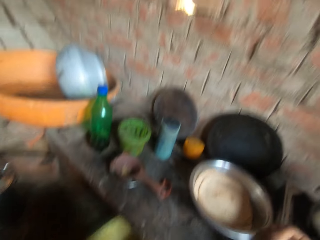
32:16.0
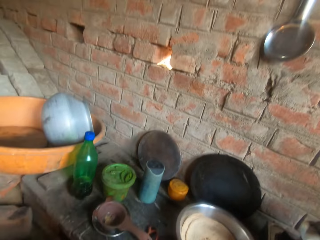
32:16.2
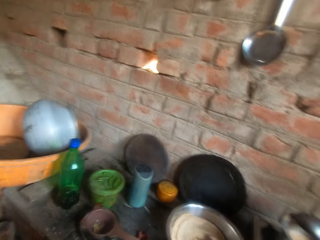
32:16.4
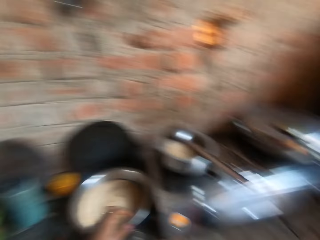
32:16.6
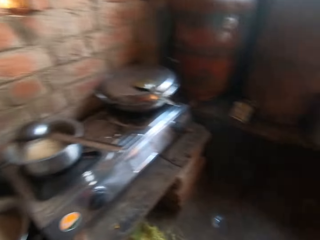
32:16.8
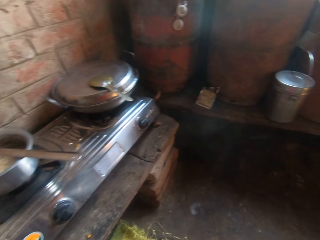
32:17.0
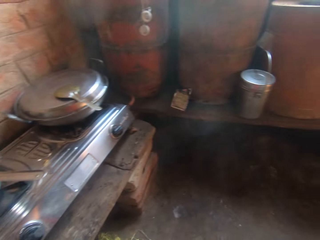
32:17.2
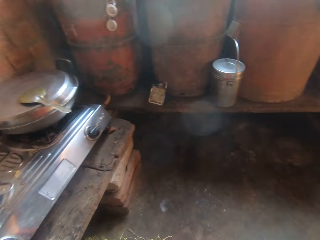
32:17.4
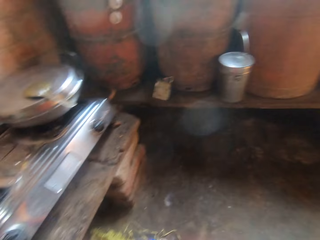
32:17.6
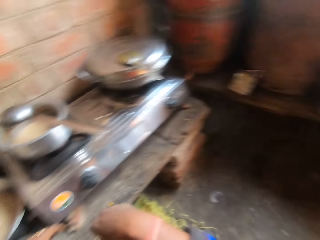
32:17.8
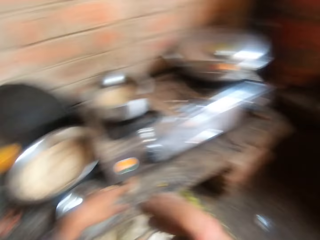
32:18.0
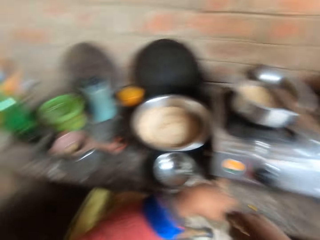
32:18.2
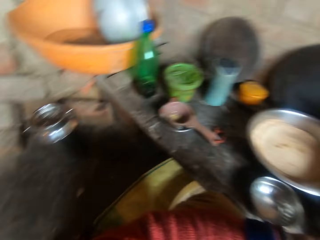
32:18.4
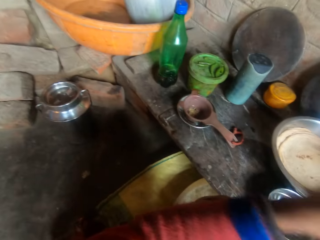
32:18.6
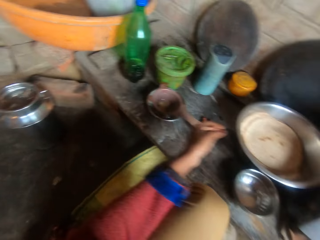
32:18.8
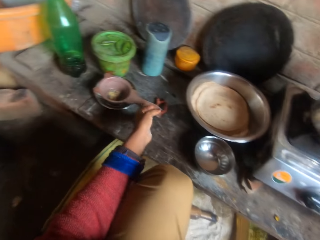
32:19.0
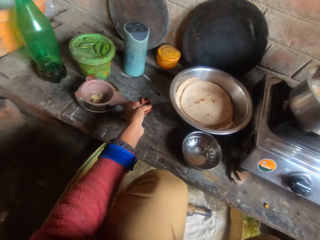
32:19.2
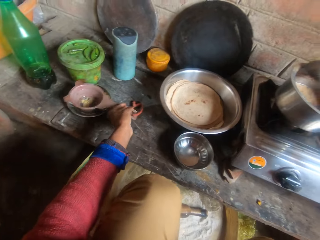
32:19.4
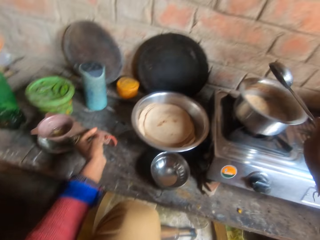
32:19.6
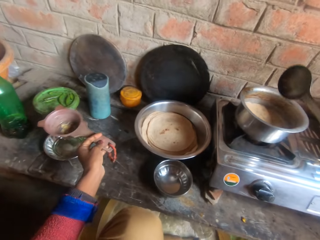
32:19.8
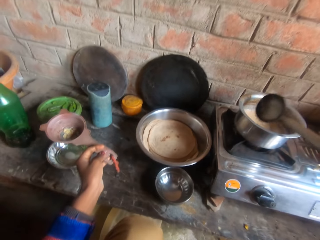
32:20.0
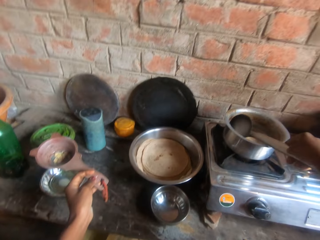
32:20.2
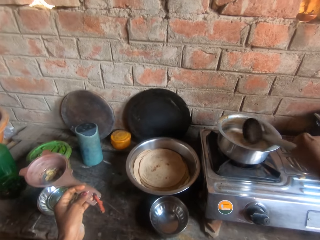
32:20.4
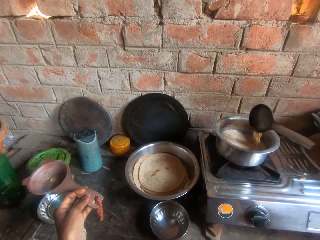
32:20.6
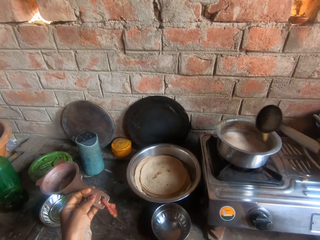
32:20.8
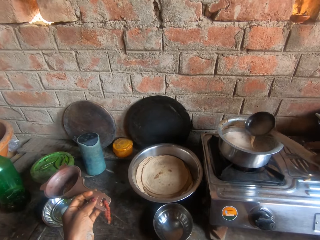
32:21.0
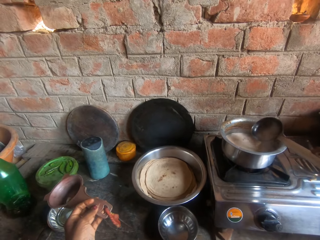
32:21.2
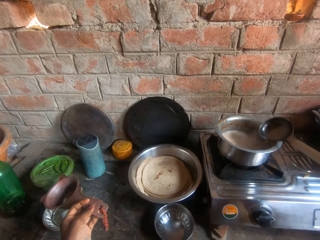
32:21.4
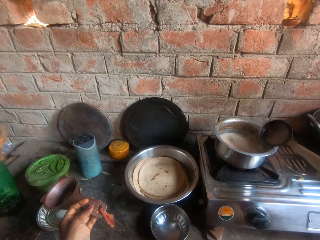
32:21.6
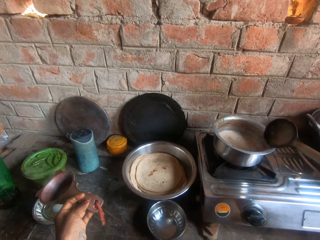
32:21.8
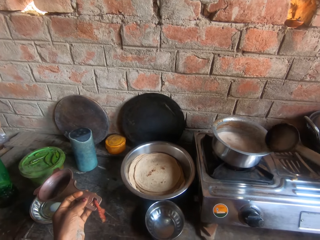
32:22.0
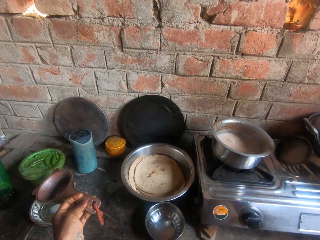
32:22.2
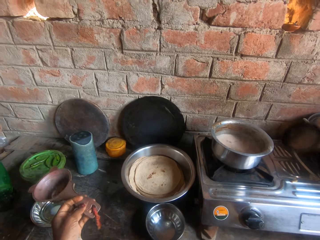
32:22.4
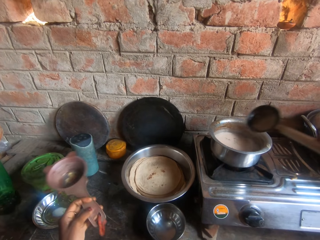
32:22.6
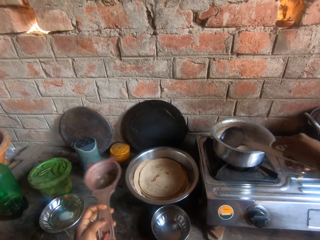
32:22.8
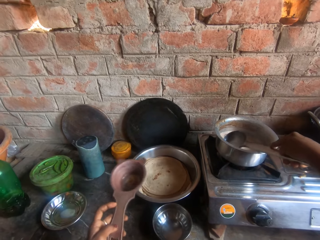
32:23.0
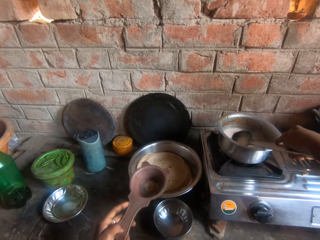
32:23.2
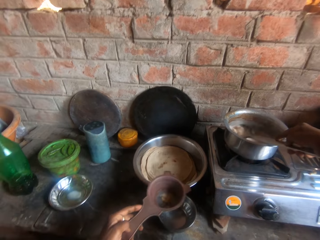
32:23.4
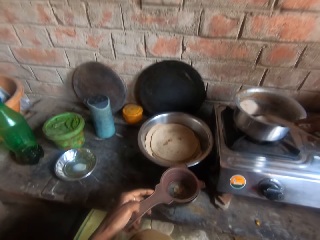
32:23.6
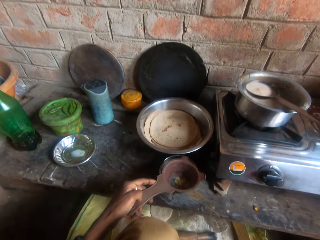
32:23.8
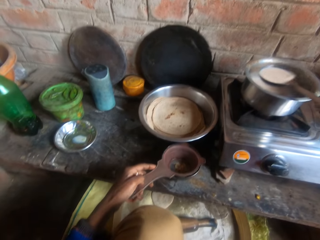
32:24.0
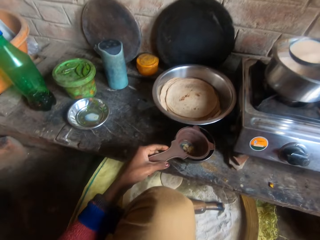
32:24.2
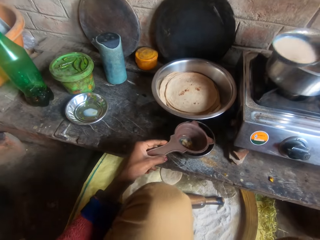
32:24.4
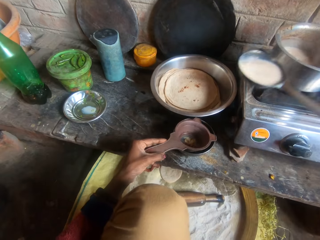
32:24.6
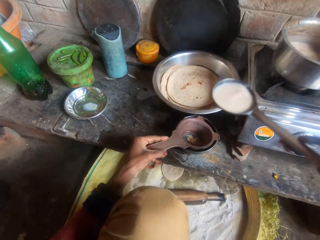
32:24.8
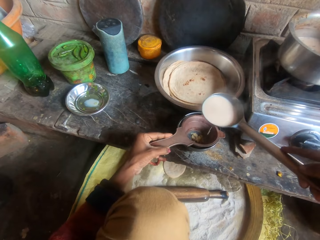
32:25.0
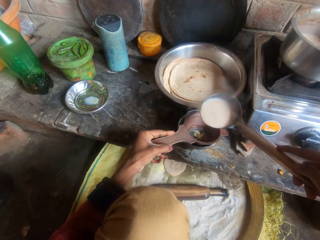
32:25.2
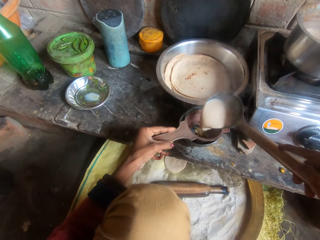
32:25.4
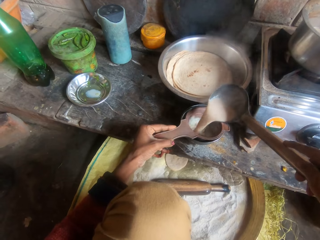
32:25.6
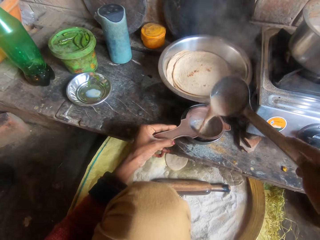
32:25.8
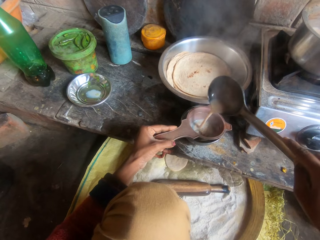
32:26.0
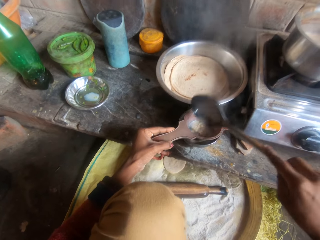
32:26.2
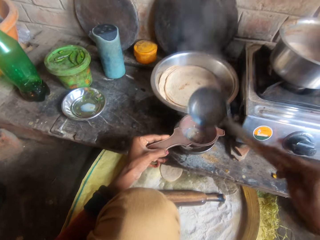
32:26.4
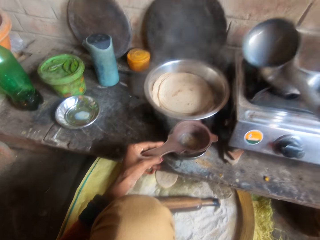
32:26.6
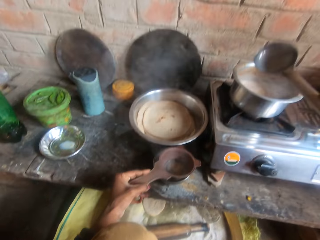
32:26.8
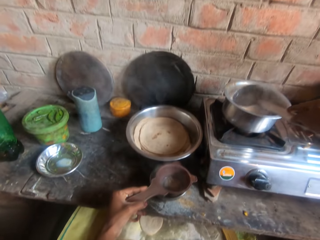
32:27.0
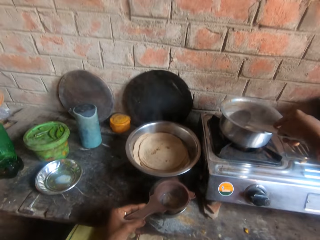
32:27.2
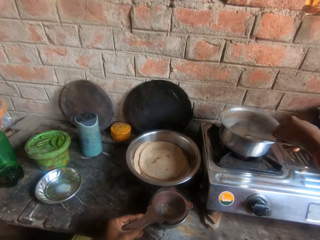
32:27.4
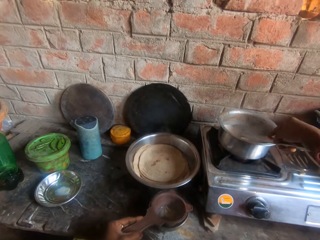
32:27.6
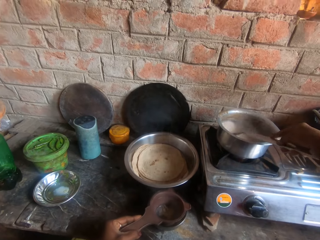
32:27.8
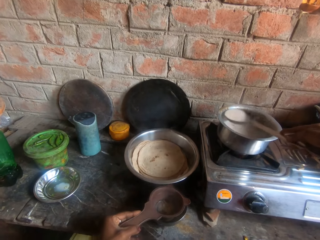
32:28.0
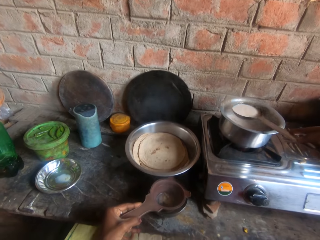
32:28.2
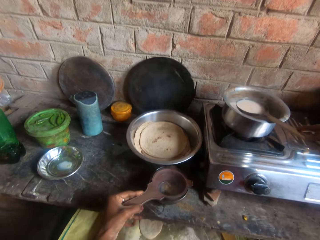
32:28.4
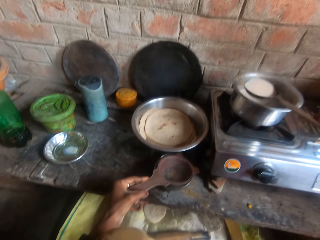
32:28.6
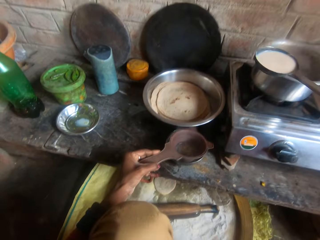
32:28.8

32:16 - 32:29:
The camera wearer carries a sieve from a plate on the kitchen slab. They carry a serving spoon from the brim of a pot on a gas cooker. They move the serving spoon in the tea. They inspect the tea. They wipe the serving spoon over the brim of the pot. They remove cream on the spoon. They take tea with the serving spoon. They place the sieve on the plate on the kitchen slab. They hold the sieve in place. They pour tea into the sieve. They sieve the tea. They take tea with the serving spoon.

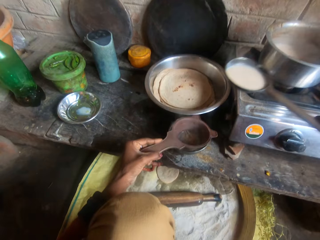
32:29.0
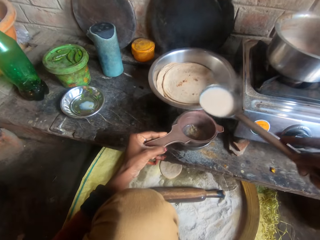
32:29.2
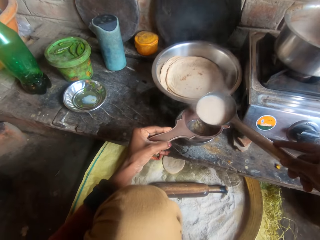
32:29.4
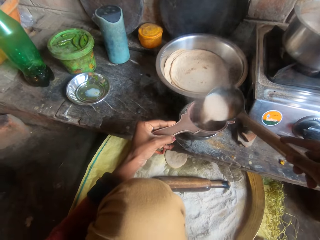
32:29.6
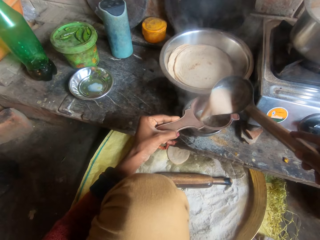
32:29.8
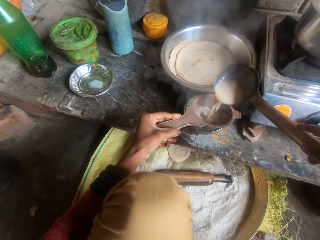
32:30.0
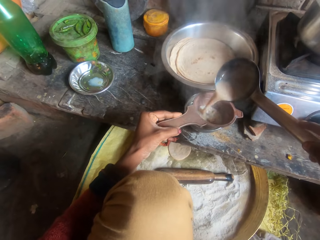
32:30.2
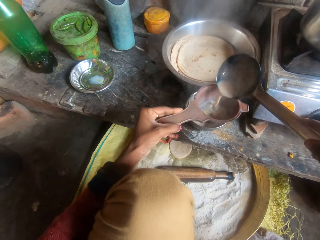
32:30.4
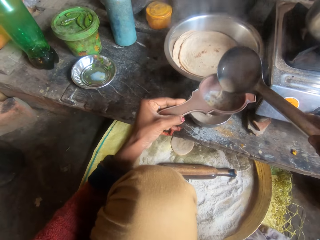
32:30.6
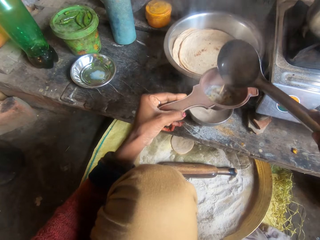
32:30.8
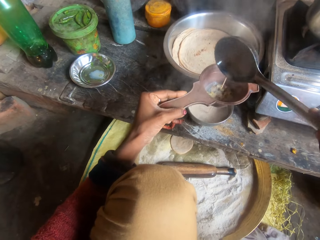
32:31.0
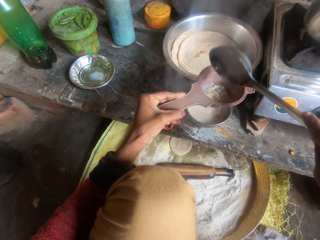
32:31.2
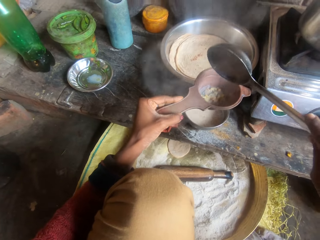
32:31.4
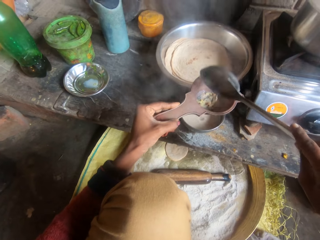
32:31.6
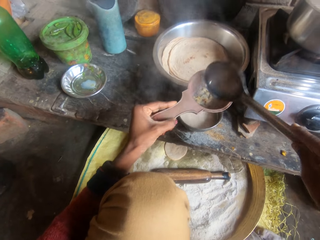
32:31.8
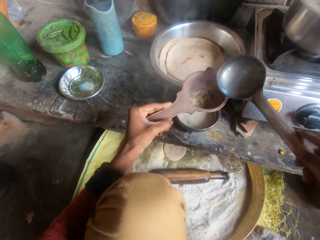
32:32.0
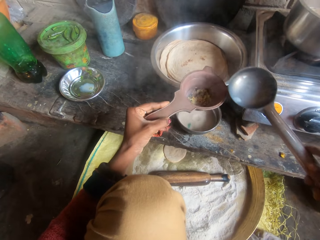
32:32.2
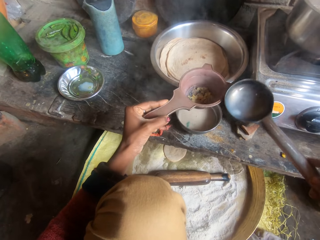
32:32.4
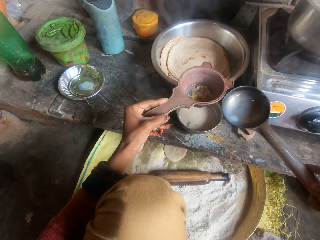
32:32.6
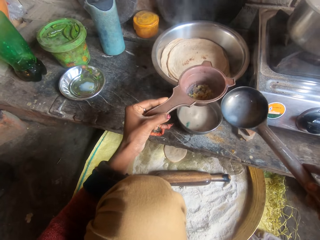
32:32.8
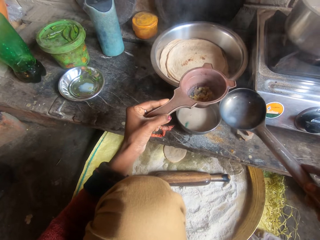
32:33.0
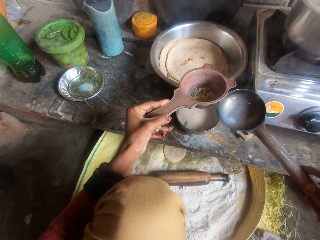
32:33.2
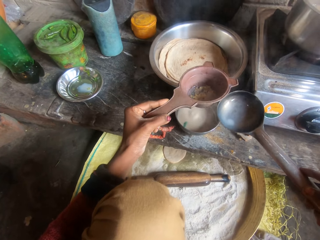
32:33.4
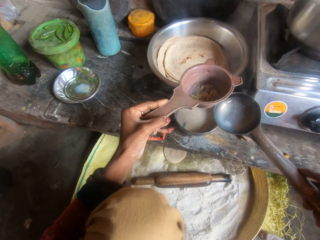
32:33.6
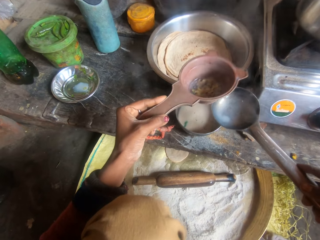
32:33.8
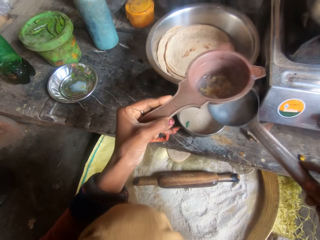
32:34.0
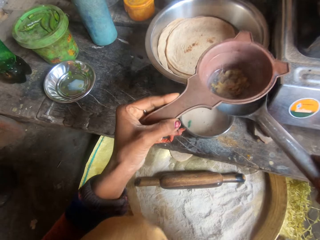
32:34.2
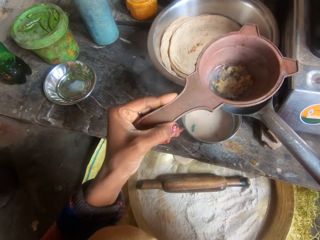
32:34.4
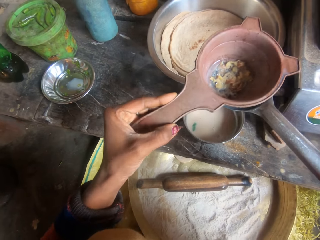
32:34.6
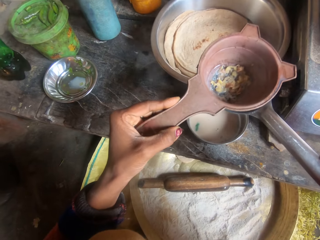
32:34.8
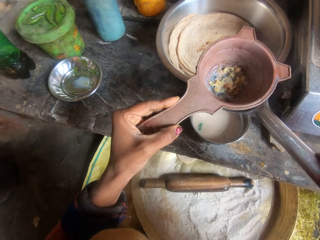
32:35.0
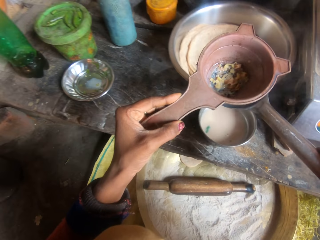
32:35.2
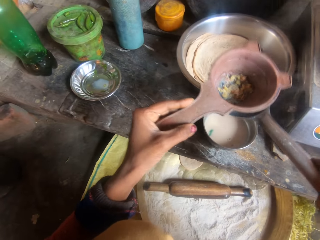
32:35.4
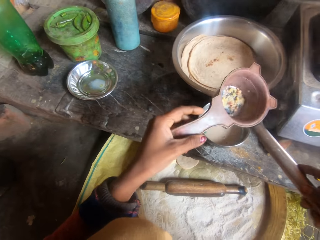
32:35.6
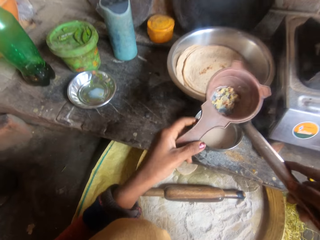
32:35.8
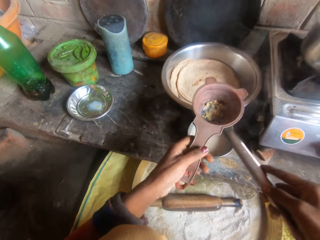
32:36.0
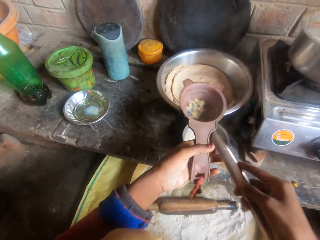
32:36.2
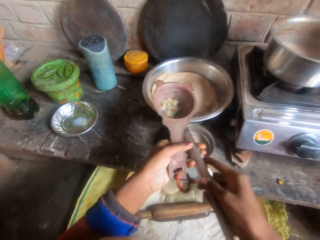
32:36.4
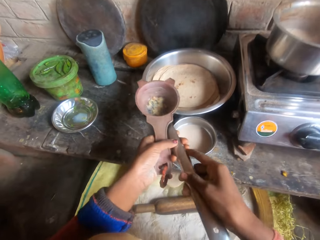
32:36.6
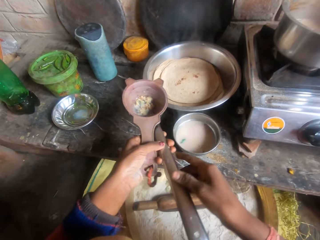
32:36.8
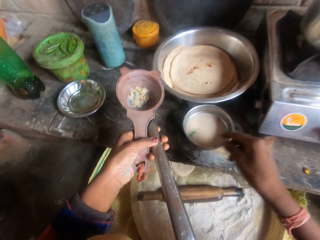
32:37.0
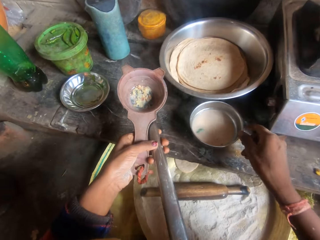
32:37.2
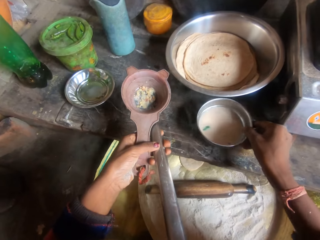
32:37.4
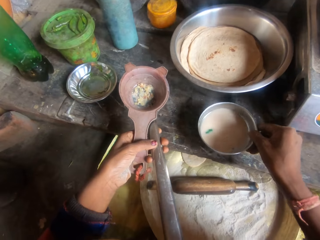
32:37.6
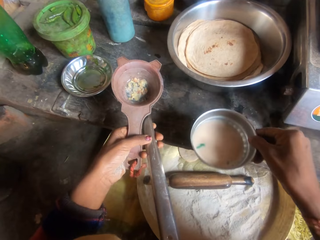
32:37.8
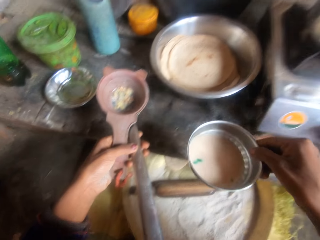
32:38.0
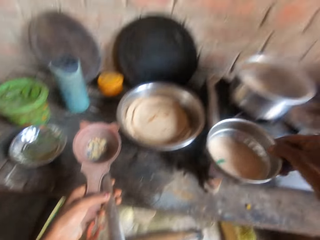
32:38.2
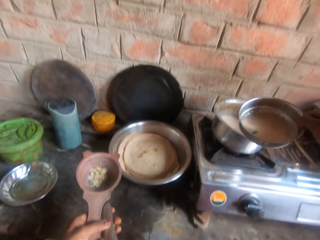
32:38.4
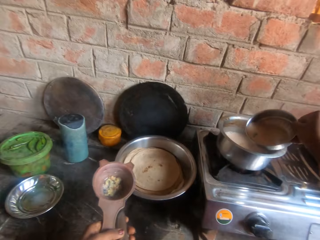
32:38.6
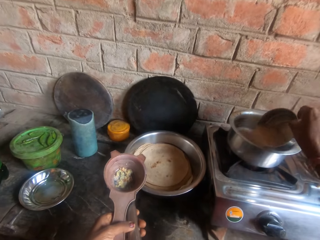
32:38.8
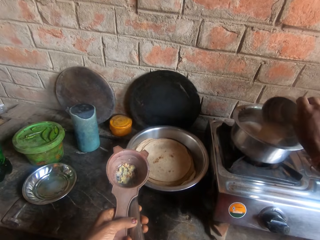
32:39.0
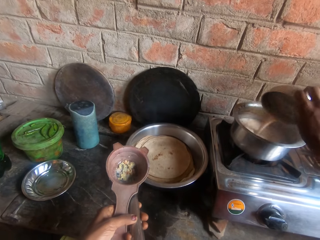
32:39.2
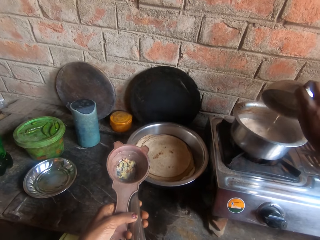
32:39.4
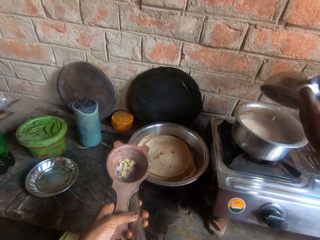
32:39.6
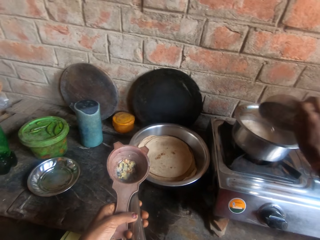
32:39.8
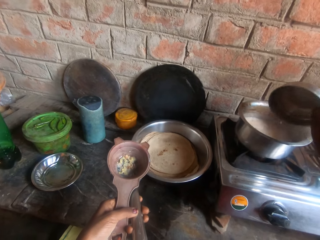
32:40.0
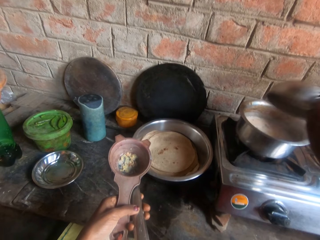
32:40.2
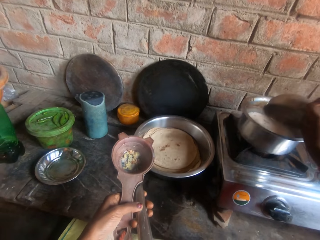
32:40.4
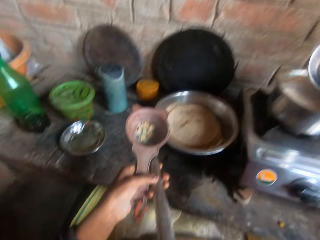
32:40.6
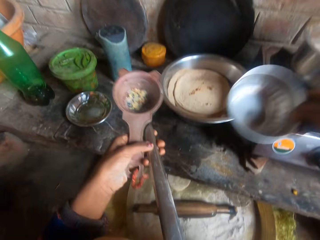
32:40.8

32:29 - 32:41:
The camera wearer pours tea into the sieve. She sieves the tea. She raises the sieve. She sieves the tea. She stares at the sieve. She places the serving spoon underneath the sieve. She passes the sieve together with the serving spoon to her left hand. She holds the sieve. She carries the plate or bowl with tea from the kitchen slab. She pours tea into the pot on the gas cooker.
